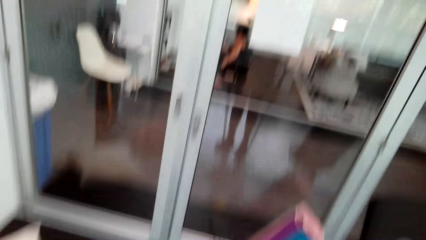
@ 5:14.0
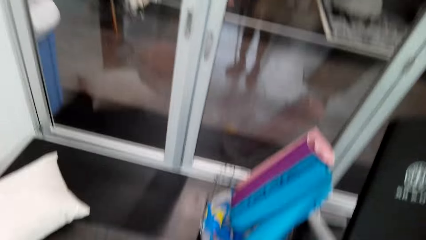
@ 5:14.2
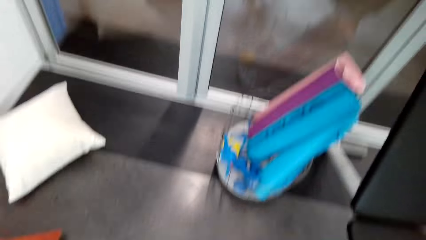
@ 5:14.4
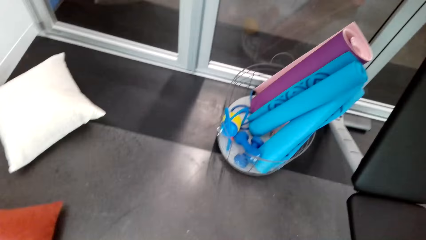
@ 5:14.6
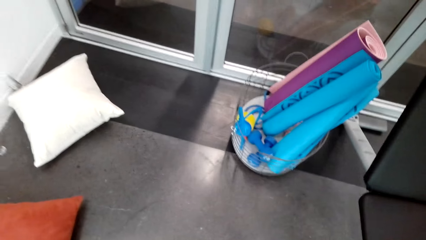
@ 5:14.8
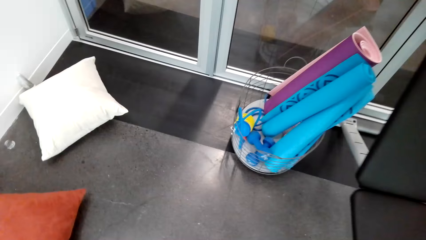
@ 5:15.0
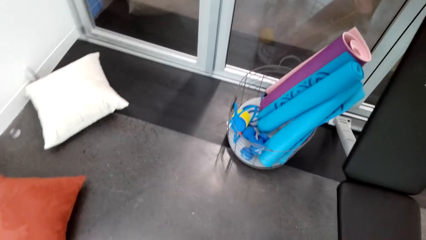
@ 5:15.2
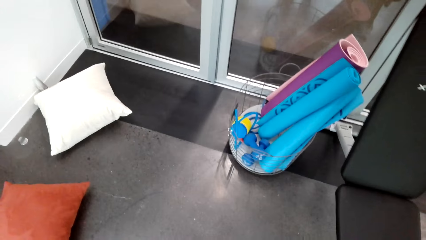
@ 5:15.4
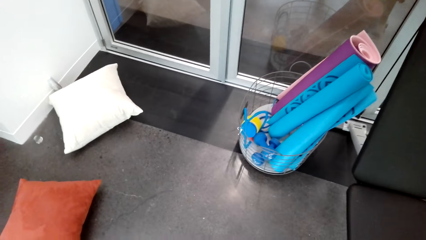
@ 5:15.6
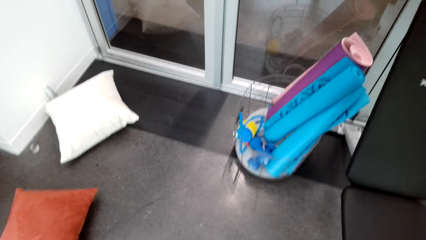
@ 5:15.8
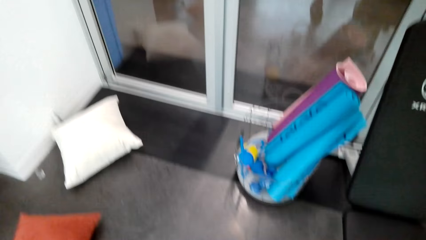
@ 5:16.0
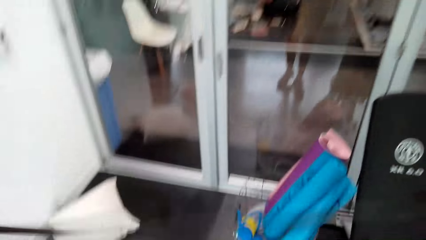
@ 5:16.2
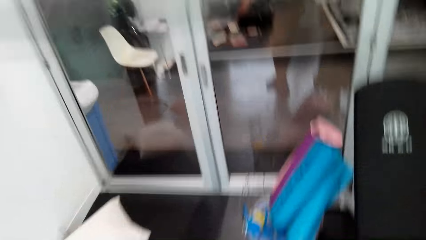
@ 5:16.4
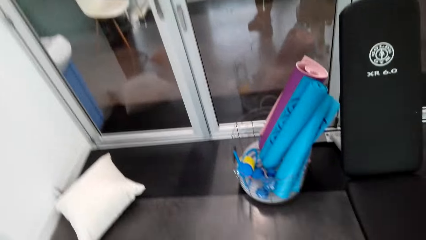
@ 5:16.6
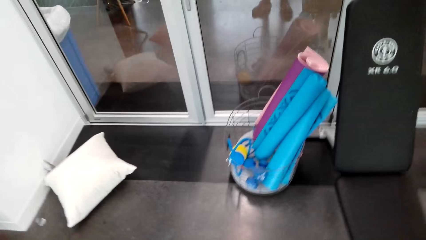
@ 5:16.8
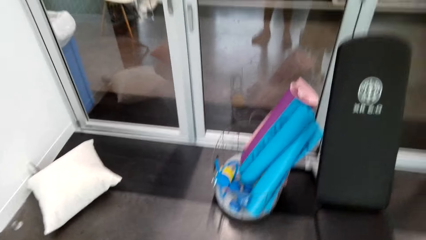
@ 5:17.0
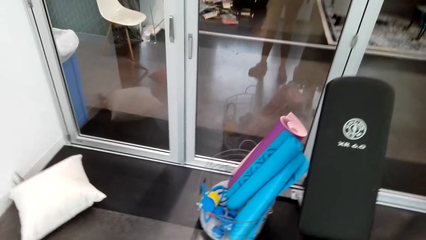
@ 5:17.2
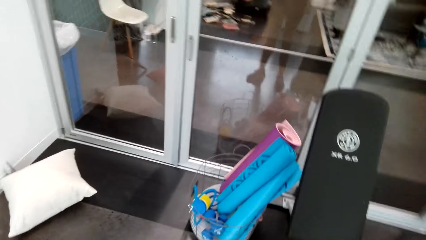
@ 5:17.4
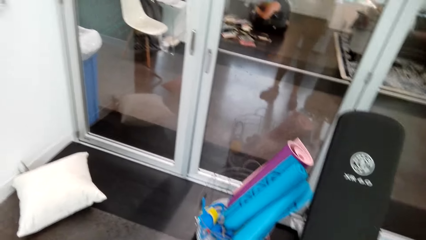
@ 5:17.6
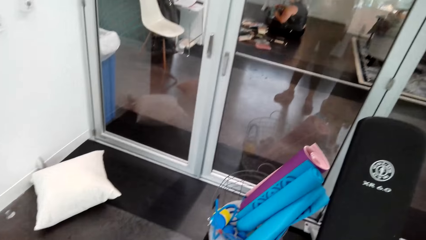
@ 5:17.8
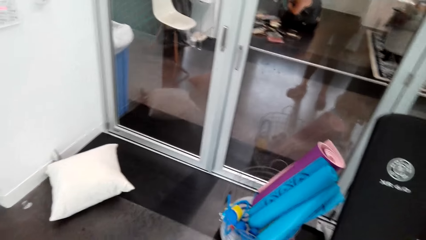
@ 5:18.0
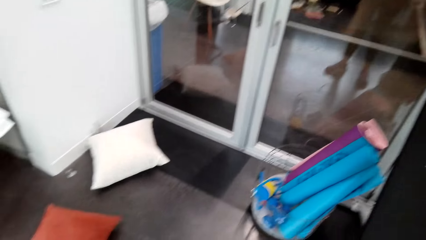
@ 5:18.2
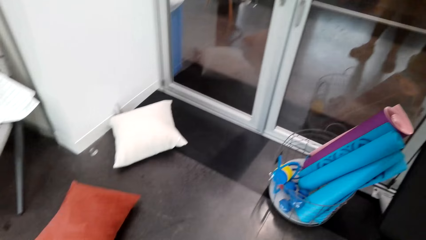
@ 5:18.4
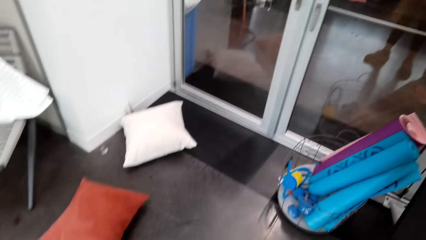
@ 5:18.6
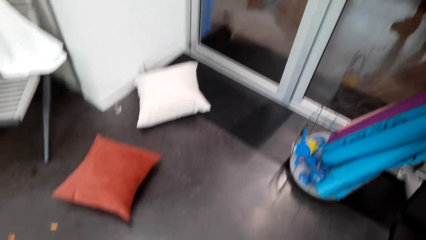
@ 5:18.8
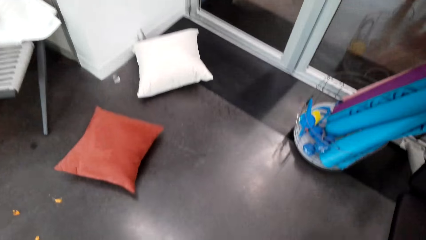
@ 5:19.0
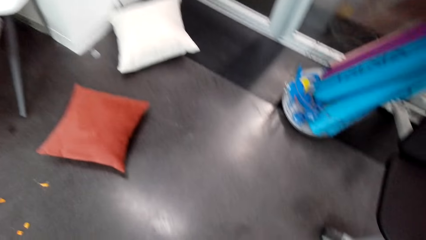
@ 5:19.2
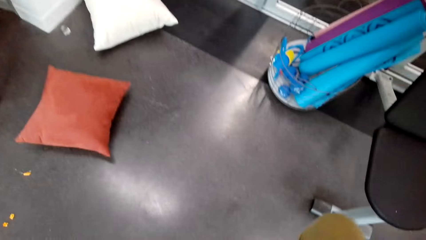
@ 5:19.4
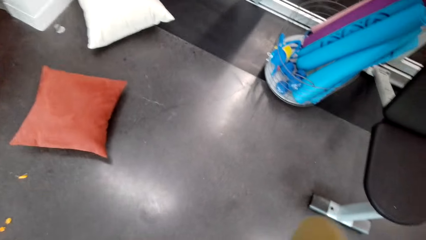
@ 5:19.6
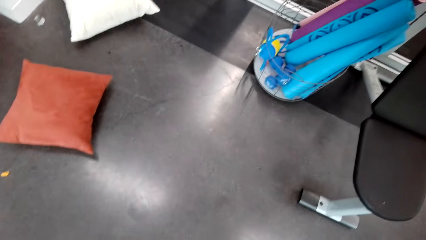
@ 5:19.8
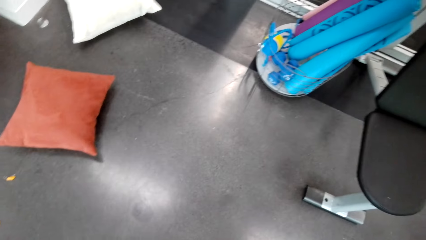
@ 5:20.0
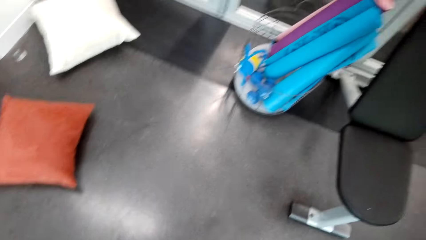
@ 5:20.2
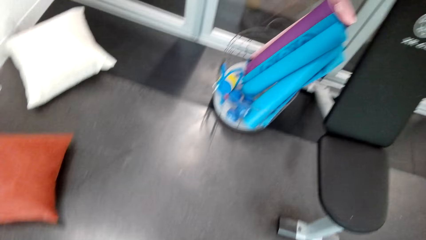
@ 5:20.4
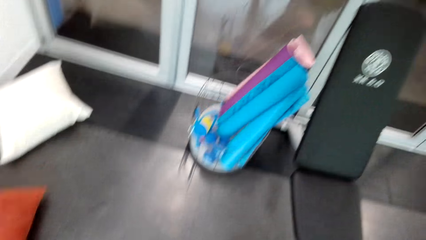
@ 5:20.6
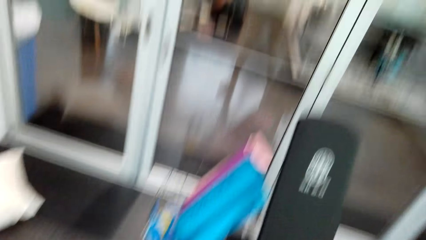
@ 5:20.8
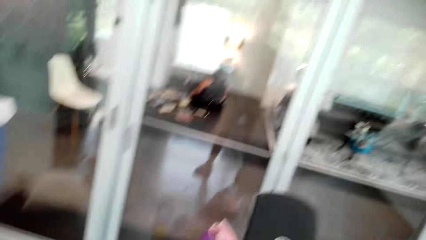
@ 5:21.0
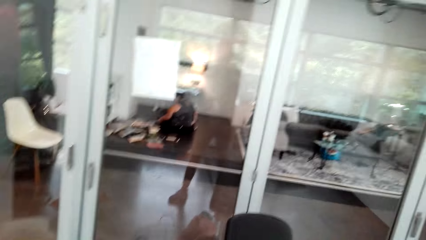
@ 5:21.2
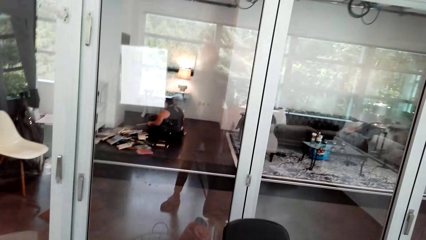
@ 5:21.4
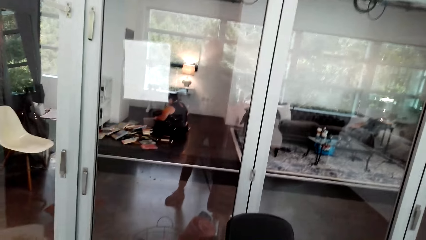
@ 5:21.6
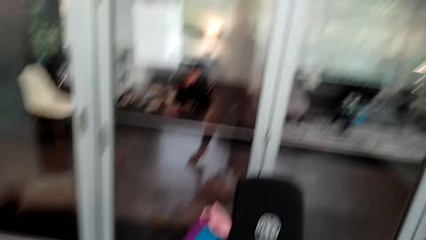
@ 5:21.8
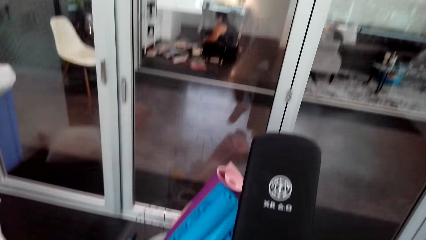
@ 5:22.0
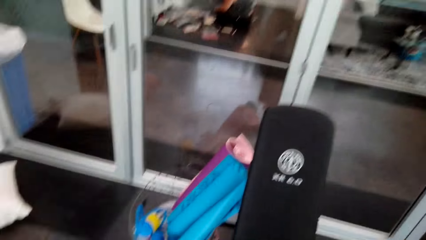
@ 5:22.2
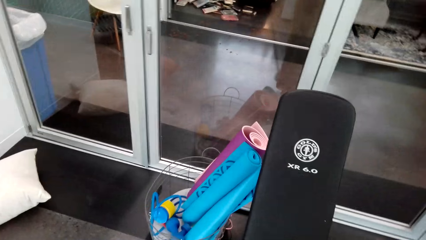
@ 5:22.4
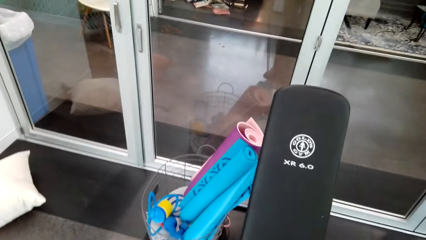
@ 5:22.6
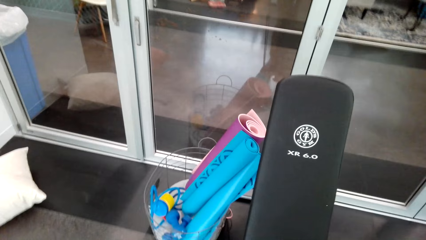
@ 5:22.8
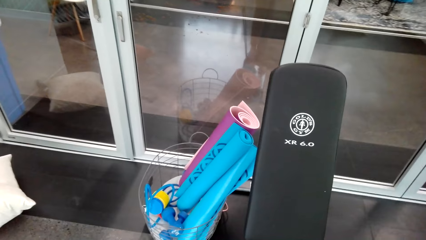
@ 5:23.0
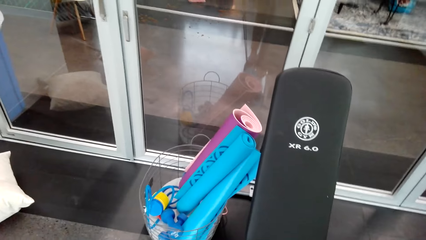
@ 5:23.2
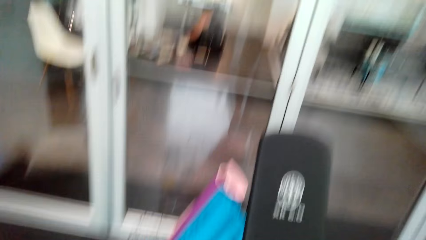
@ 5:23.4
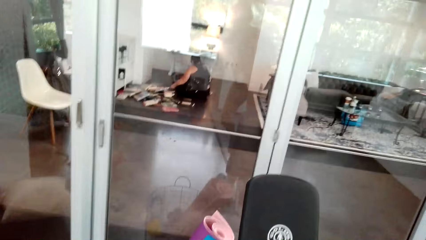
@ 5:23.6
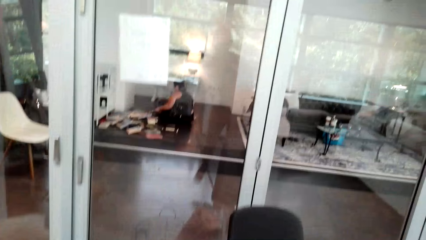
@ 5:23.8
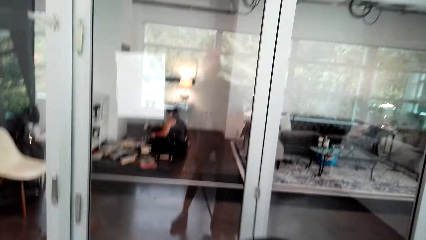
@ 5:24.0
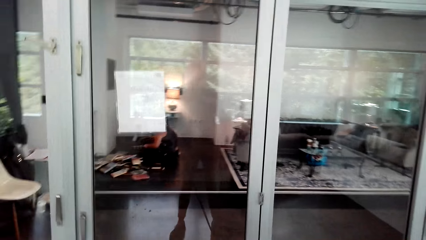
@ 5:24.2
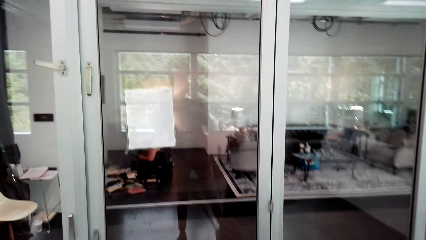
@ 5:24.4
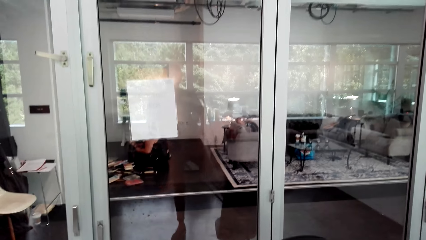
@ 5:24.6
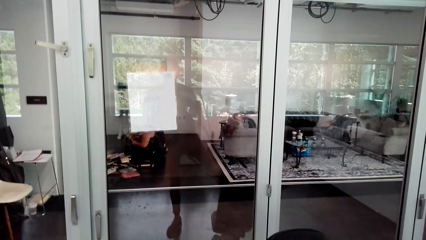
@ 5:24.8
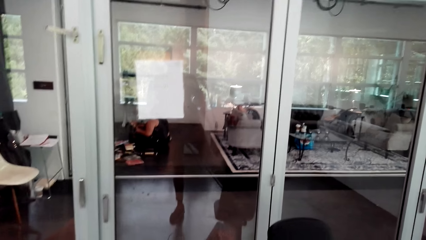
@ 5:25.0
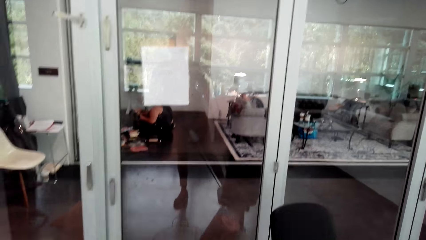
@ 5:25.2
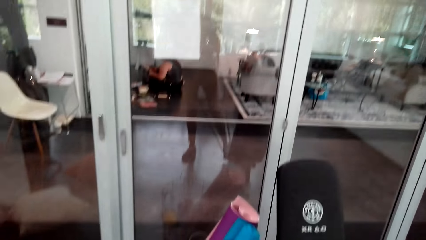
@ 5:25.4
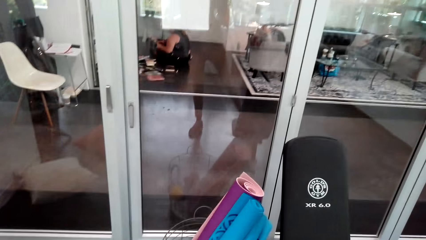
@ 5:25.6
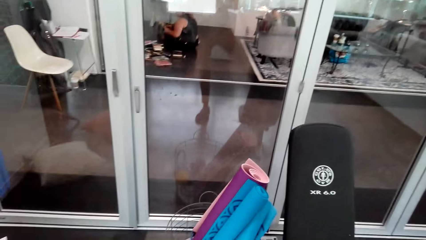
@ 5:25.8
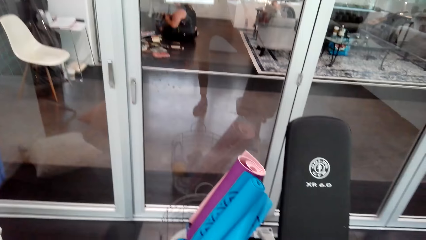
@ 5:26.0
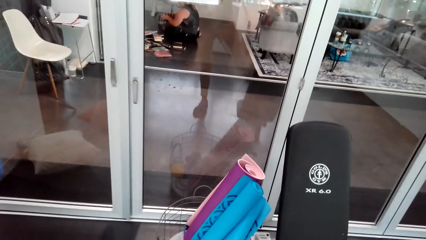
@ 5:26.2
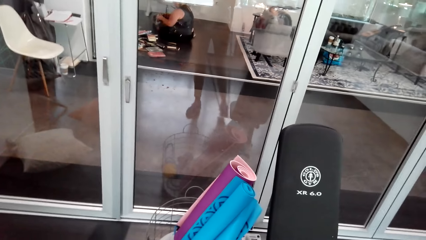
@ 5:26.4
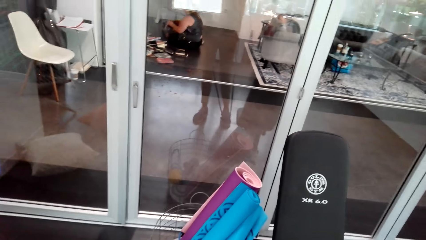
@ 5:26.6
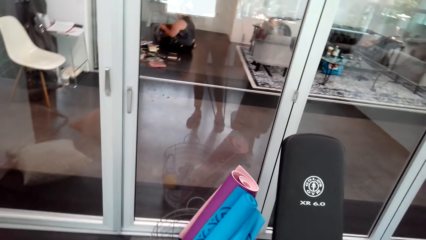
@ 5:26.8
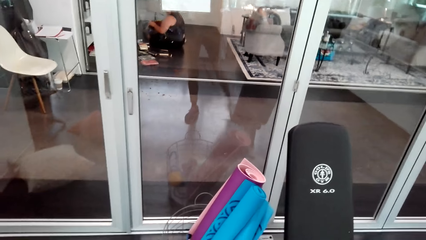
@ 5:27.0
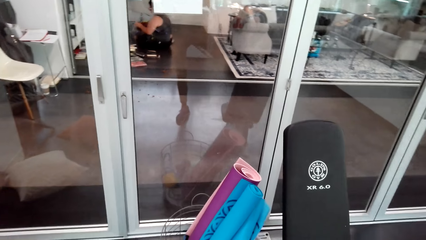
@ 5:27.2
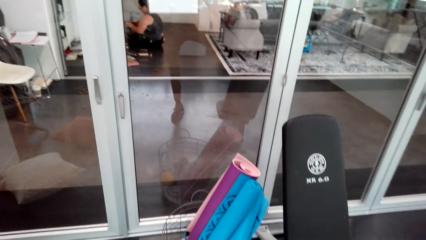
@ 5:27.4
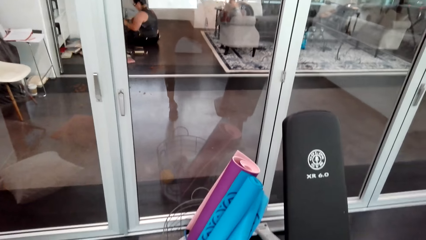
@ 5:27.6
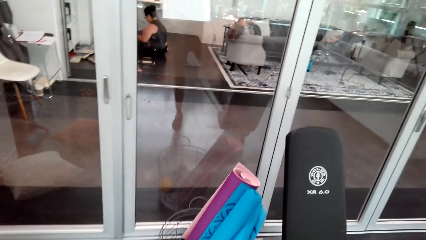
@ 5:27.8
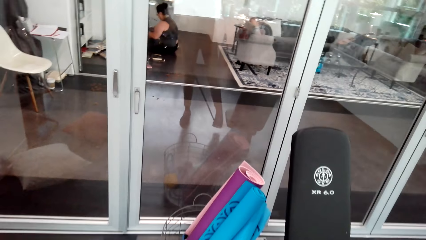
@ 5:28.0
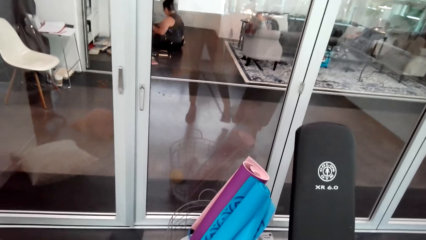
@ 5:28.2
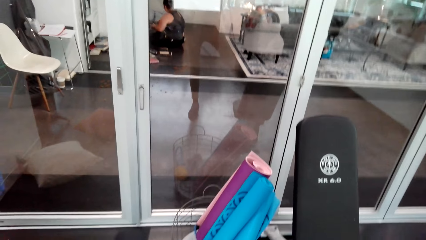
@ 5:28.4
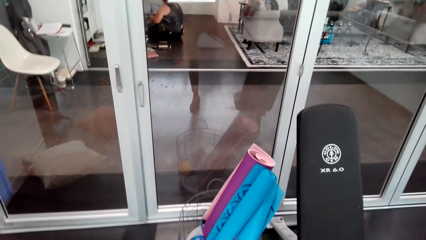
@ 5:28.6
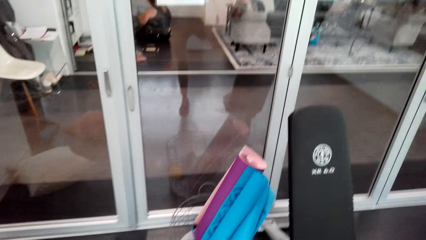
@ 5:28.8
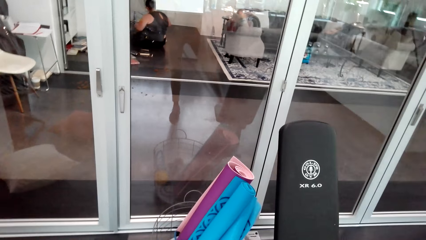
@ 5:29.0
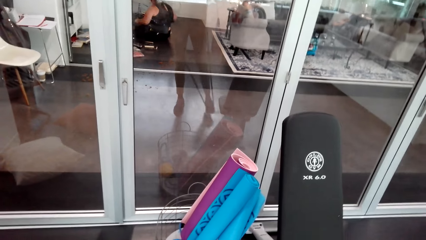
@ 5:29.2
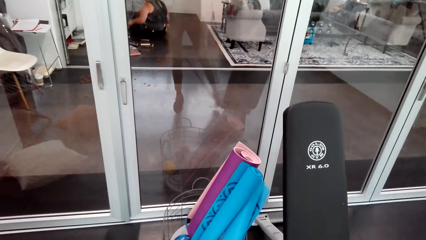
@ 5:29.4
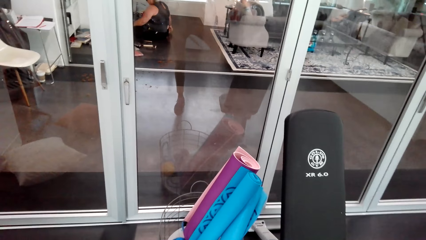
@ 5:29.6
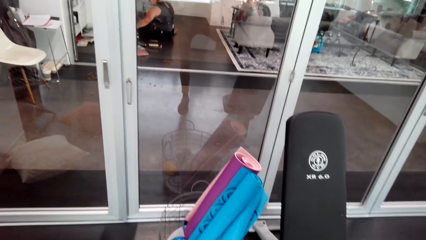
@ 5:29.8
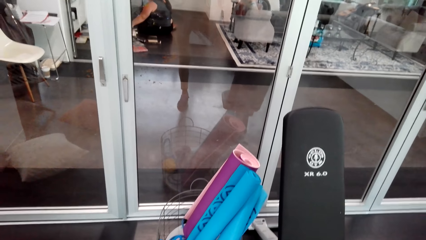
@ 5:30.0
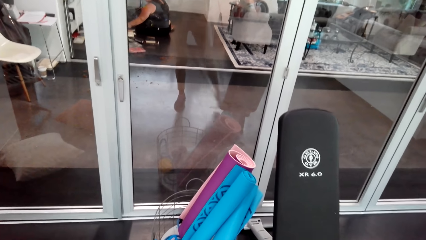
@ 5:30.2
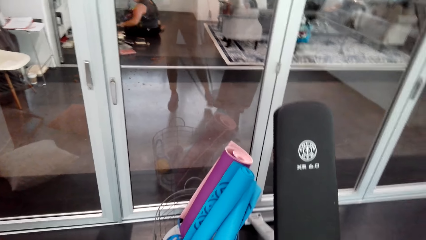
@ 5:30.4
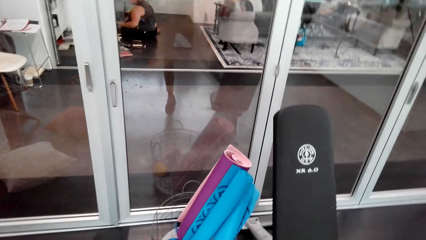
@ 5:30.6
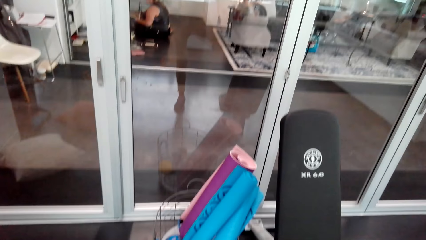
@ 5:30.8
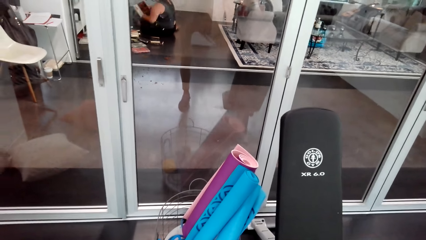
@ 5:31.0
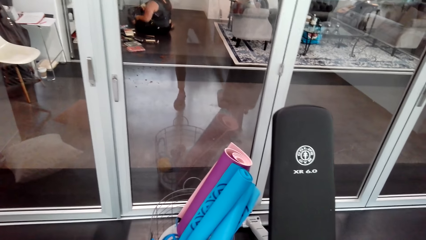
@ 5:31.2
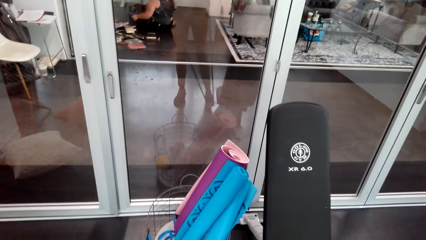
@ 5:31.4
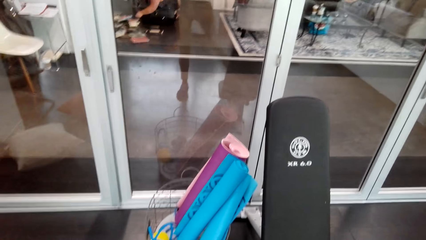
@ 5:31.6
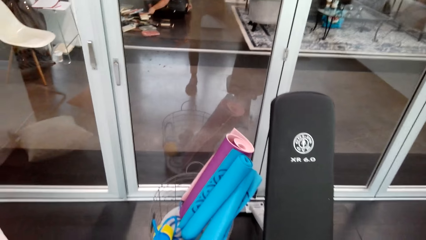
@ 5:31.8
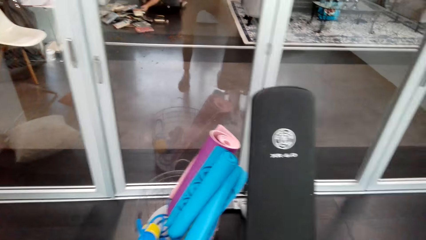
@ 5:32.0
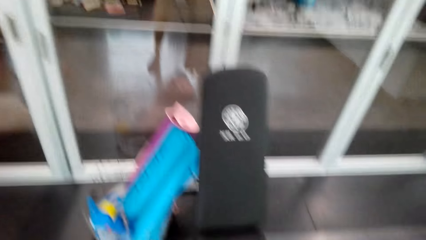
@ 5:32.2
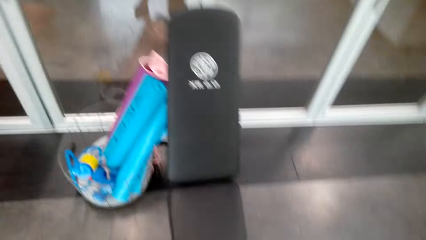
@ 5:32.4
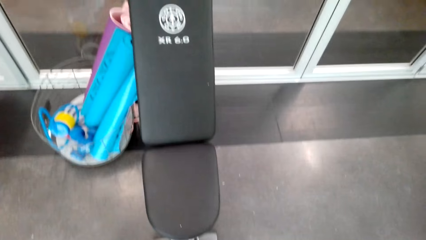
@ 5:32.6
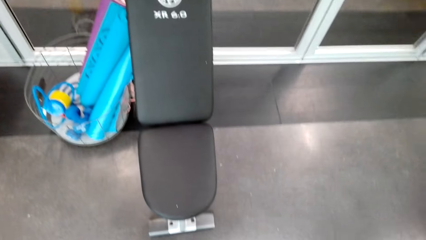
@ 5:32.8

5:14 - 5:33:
The camera wearer laughs. They stretch the leg with the resistance band.
